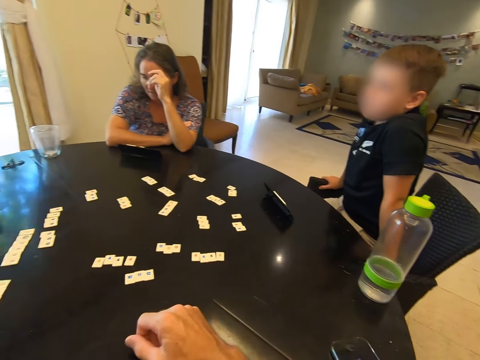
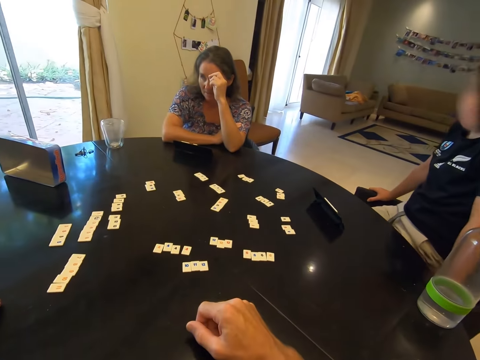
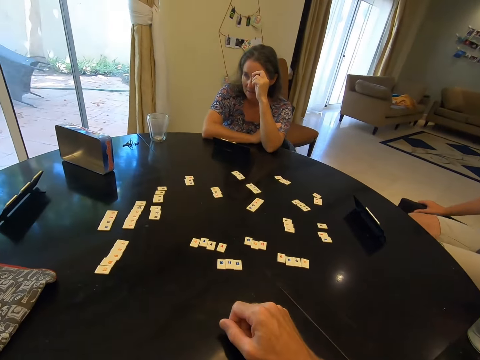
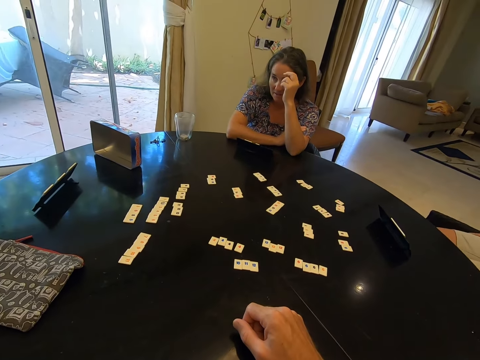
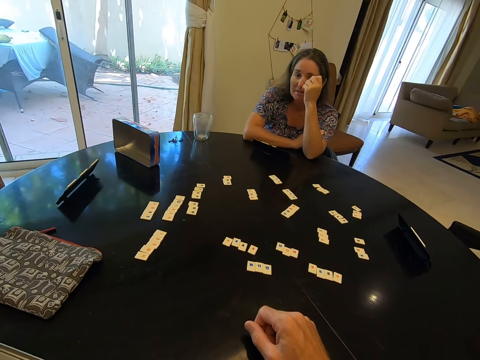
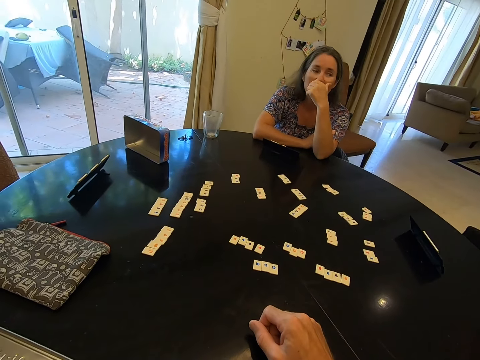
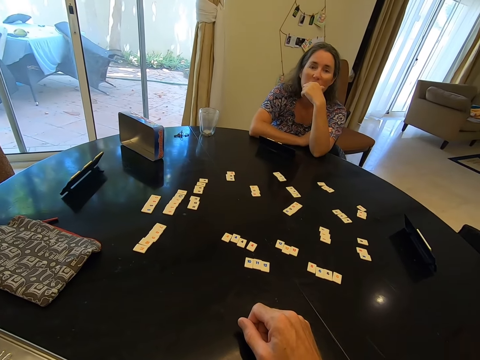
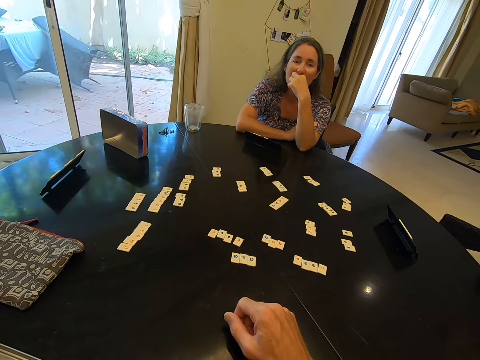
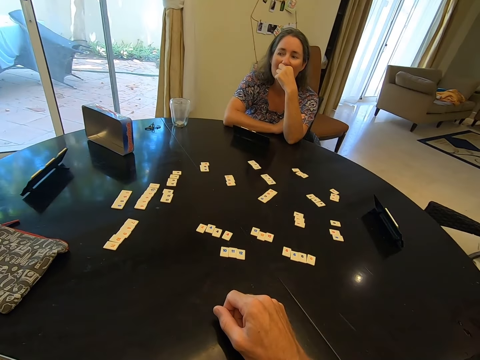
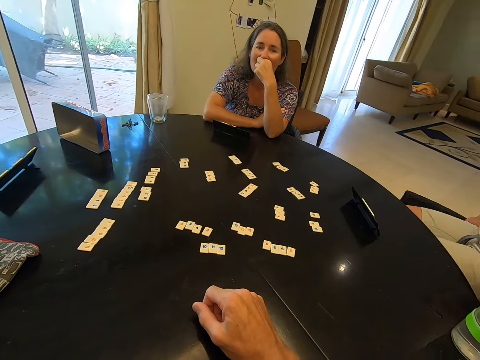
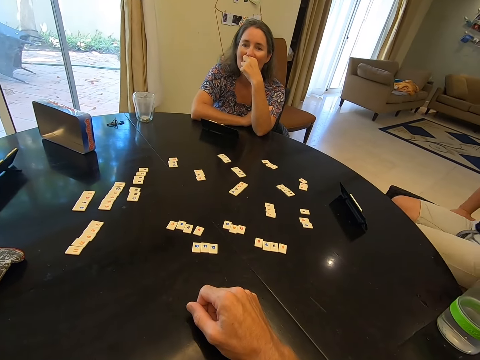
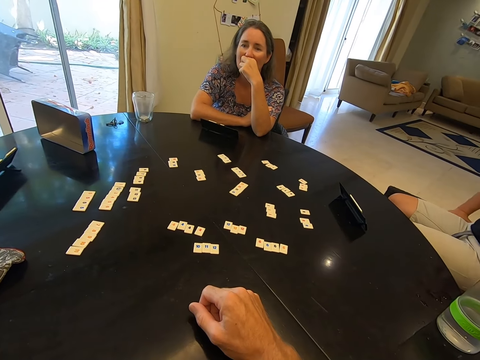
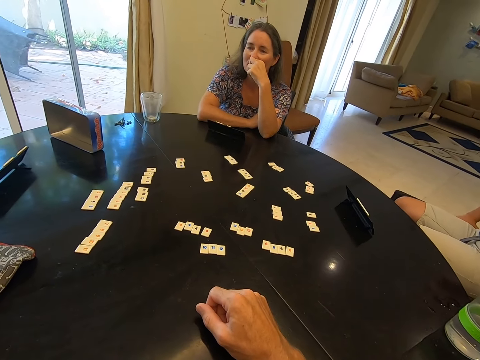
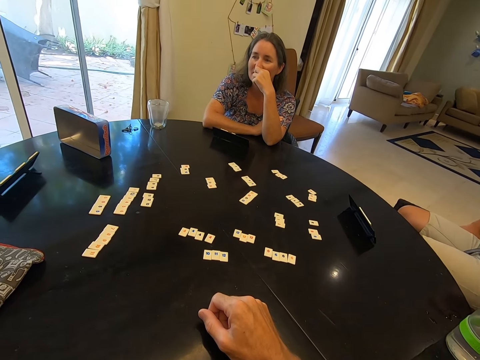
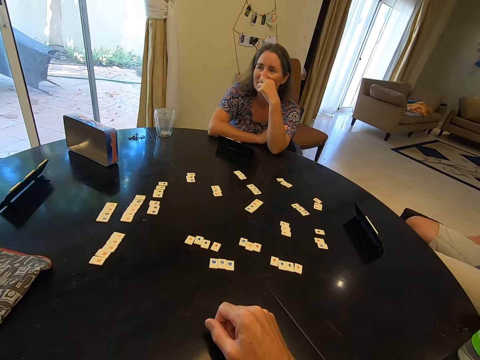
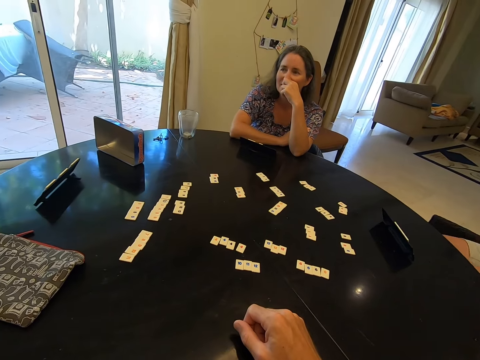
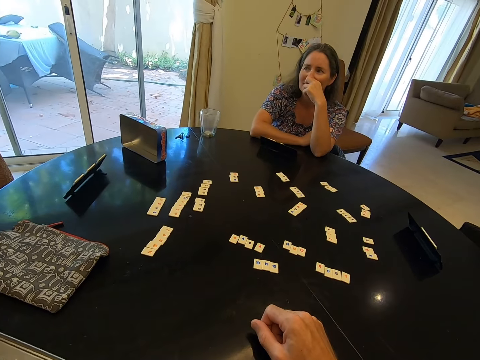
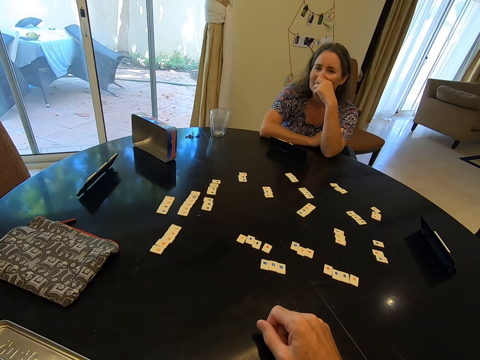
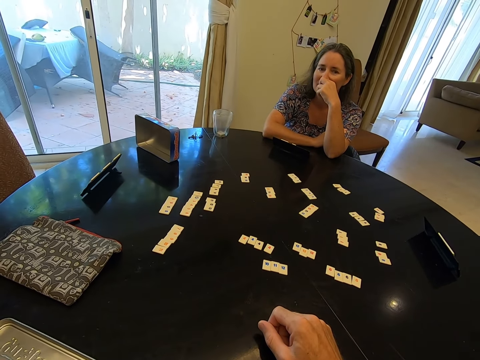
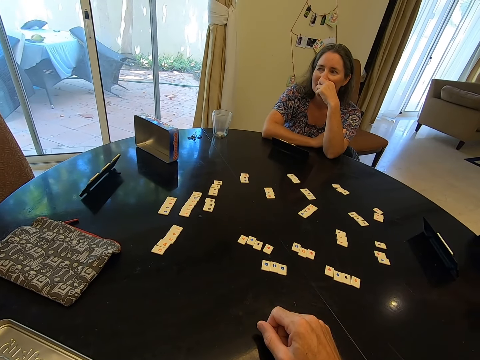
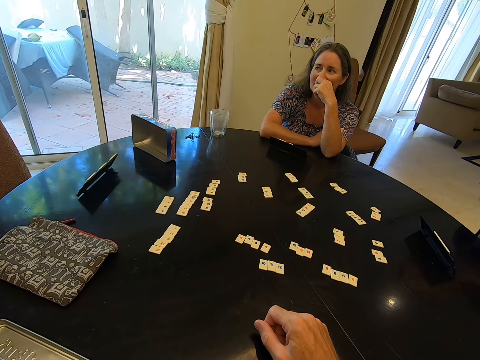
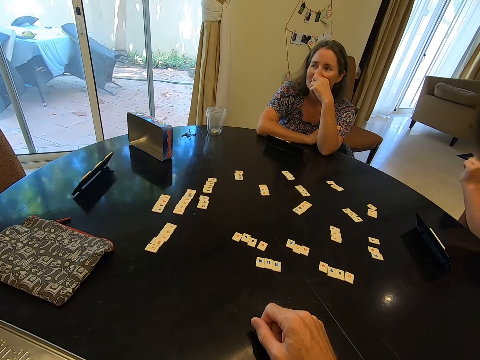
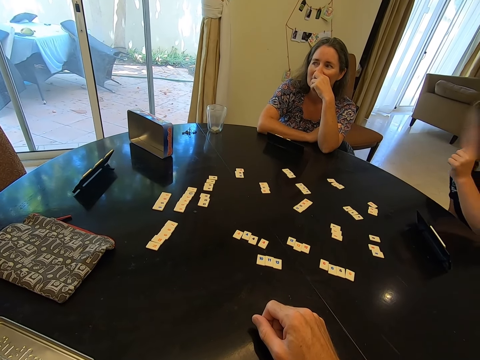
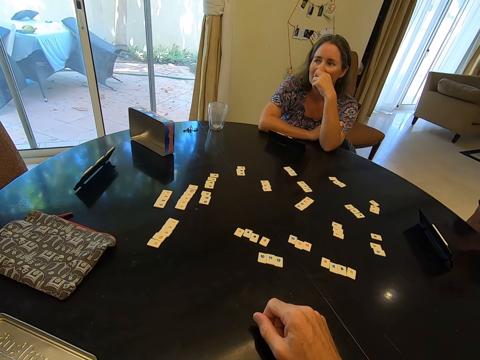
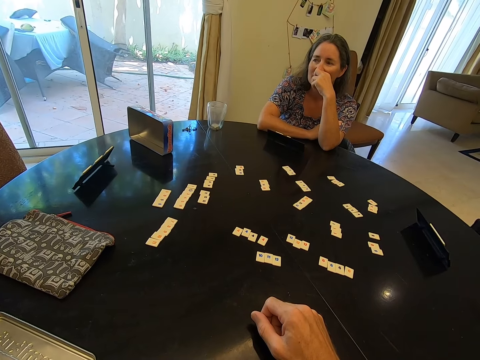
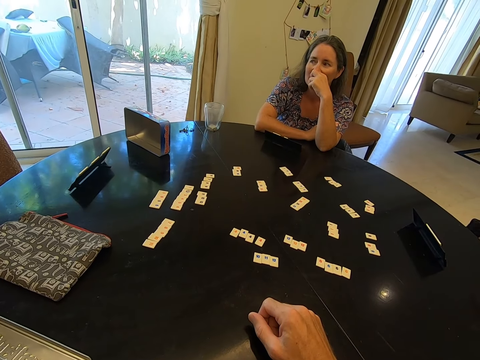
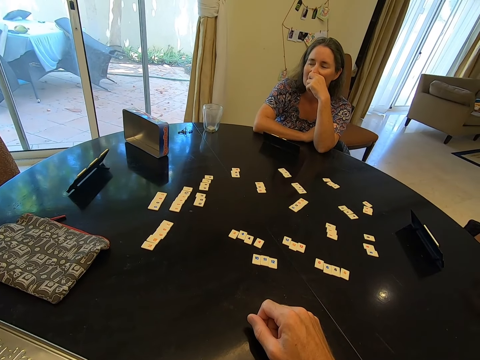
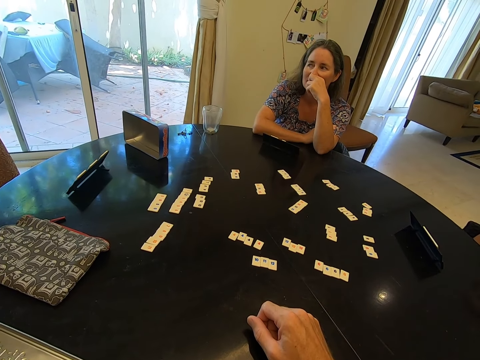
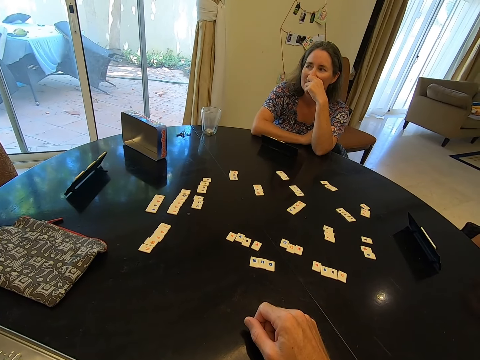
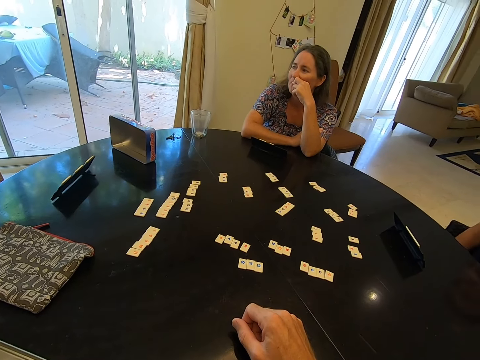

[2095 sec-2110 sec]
A child swings on a chair in a room. Another child converses with a woman. The woman talks in a room.

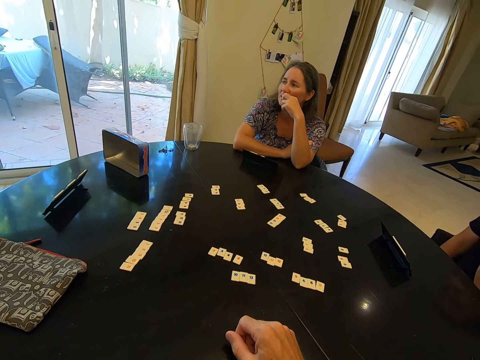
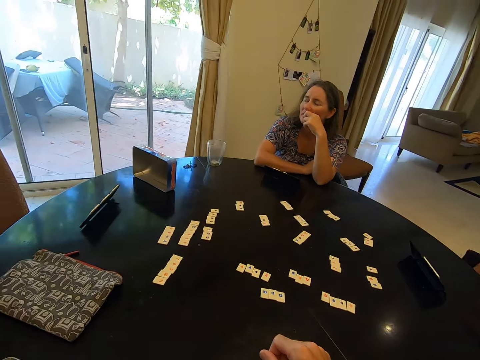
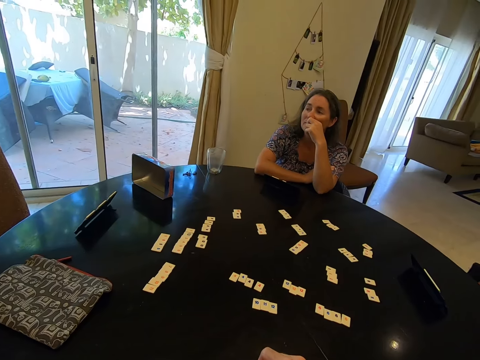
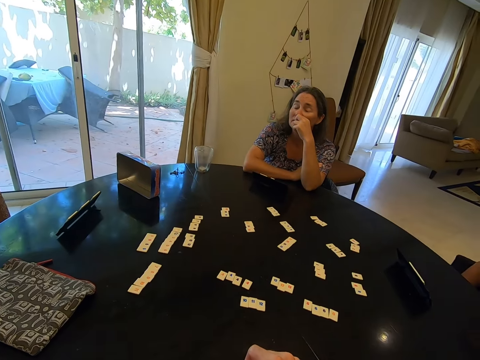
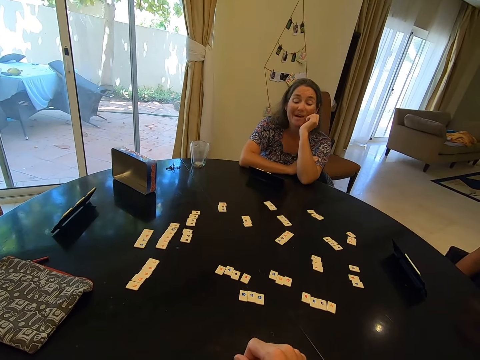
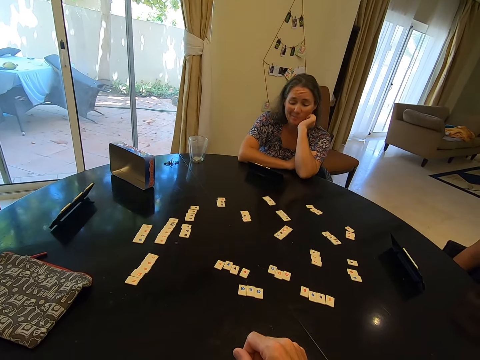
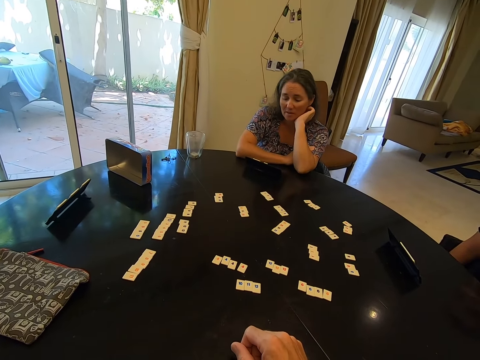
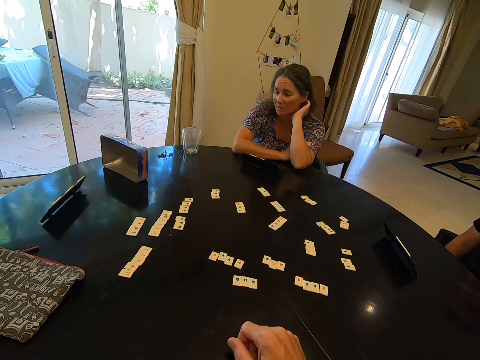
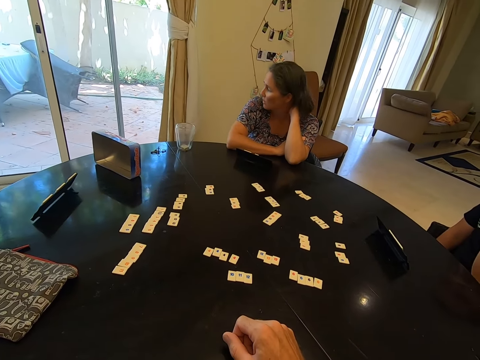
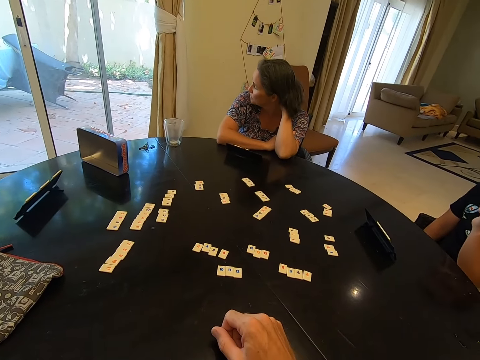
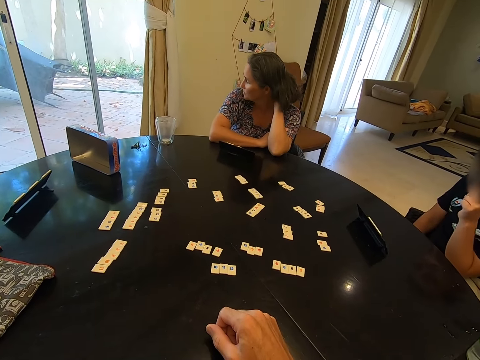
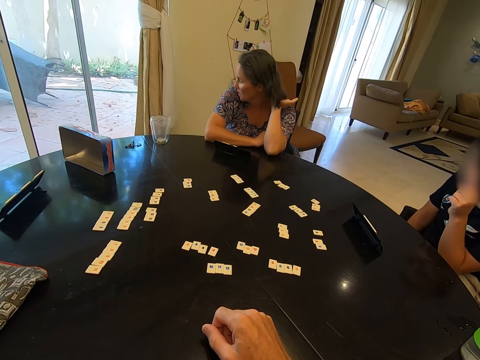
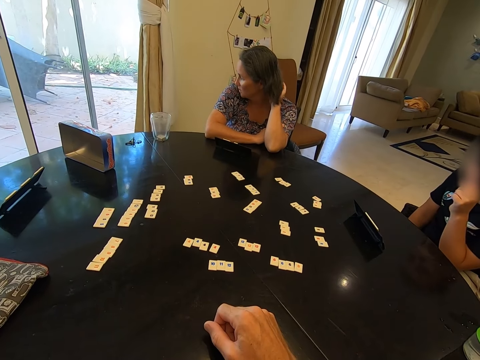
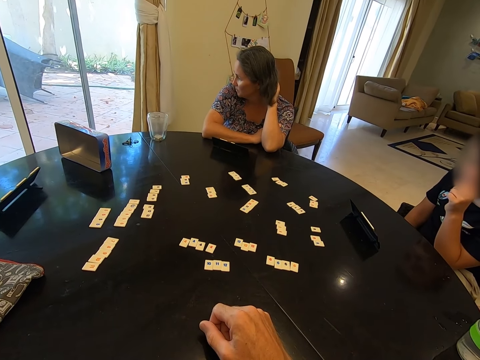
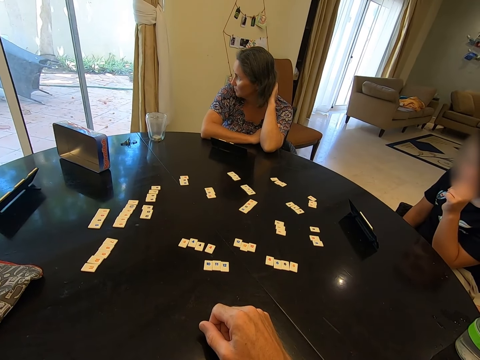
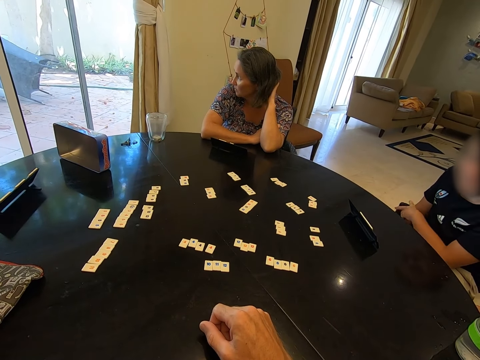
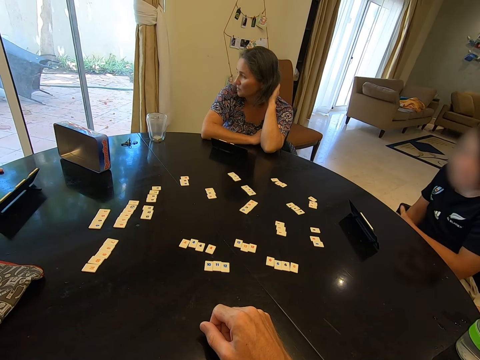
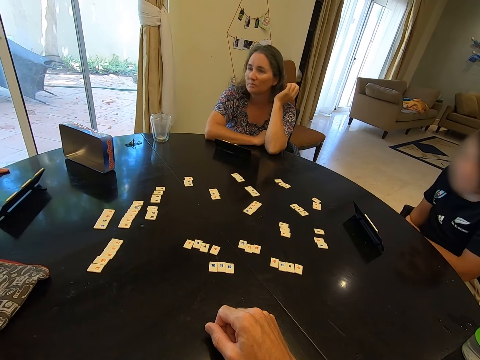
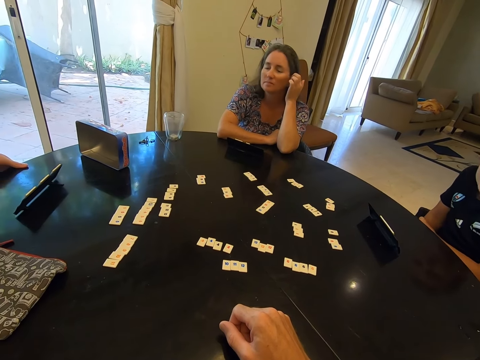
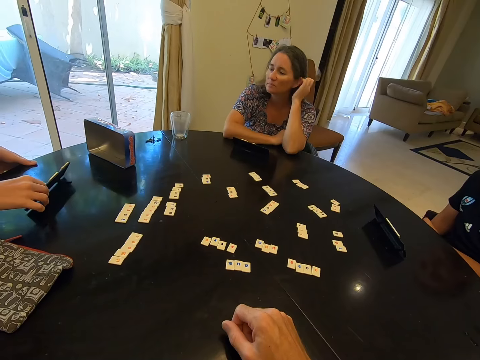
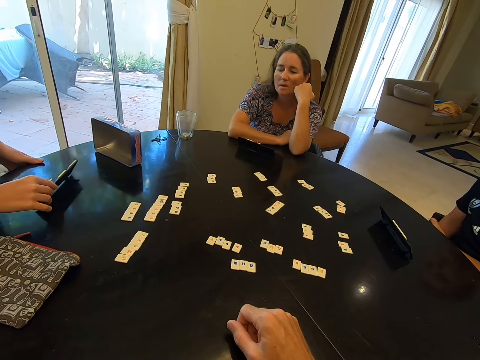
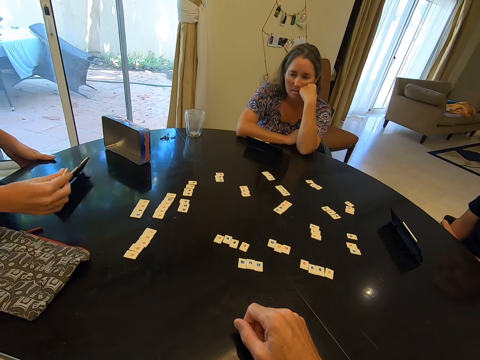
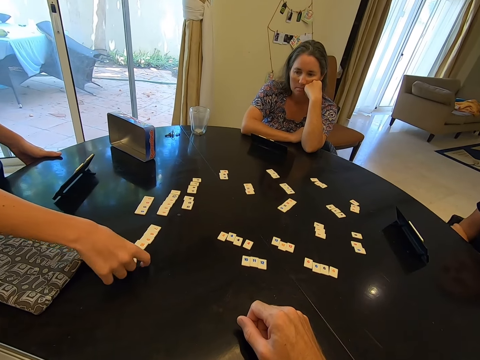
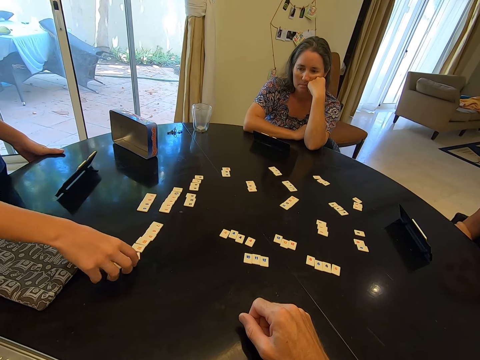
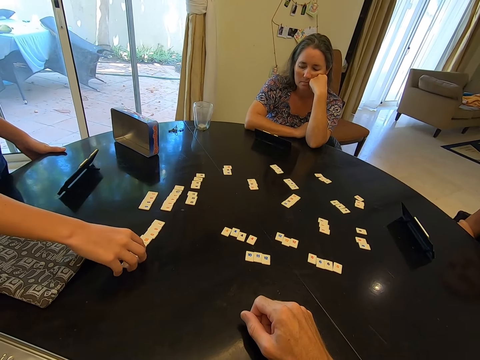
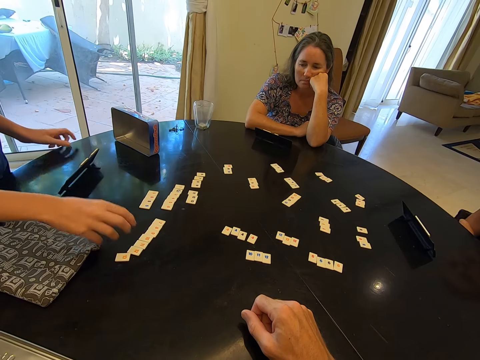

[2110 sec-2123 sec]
A woman scratches her neck. A boy talks in a room. The boy touches a scrabble tile rack. The boy plays a rummy board game in a room, picks up a scrabble tile, and places the scrabble tile on the table.
